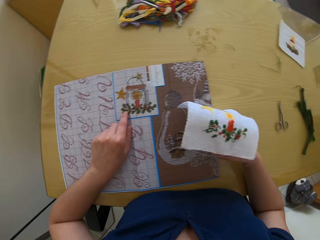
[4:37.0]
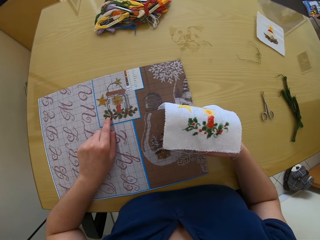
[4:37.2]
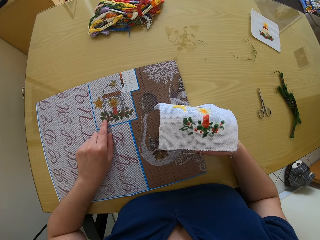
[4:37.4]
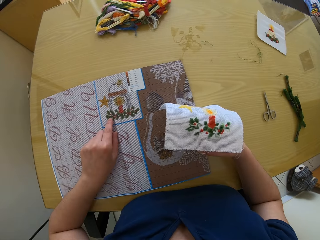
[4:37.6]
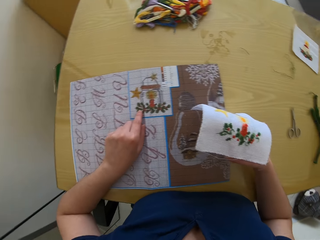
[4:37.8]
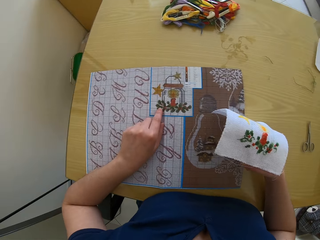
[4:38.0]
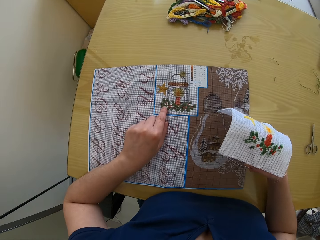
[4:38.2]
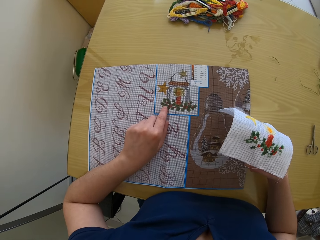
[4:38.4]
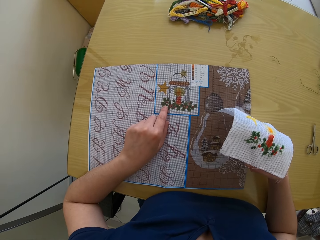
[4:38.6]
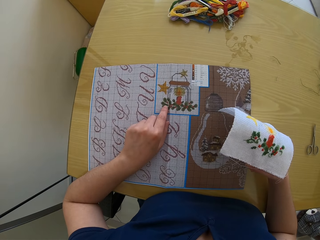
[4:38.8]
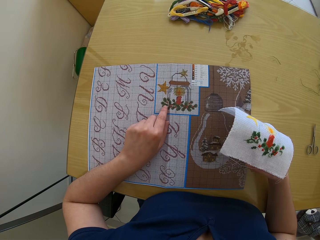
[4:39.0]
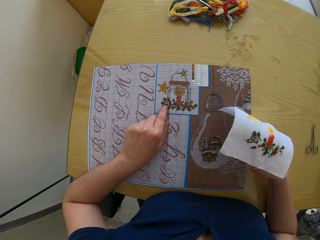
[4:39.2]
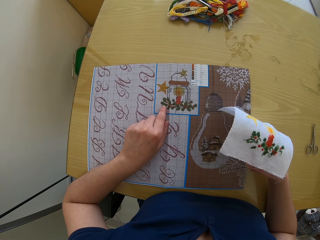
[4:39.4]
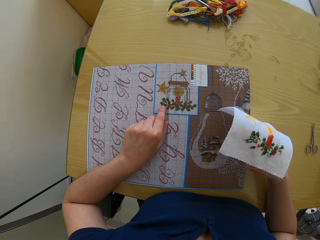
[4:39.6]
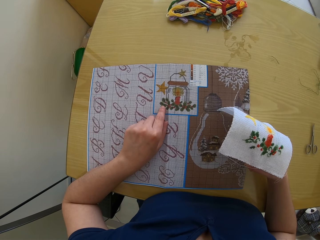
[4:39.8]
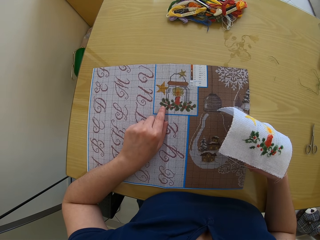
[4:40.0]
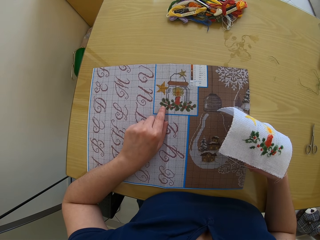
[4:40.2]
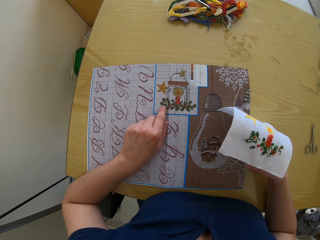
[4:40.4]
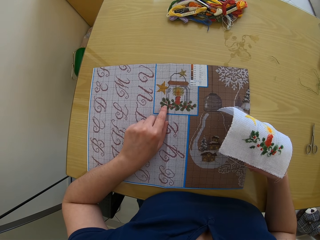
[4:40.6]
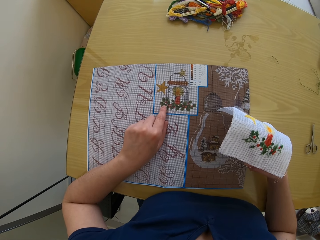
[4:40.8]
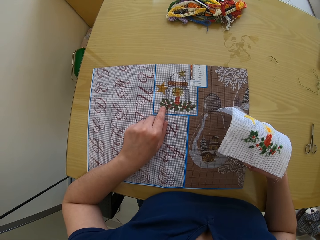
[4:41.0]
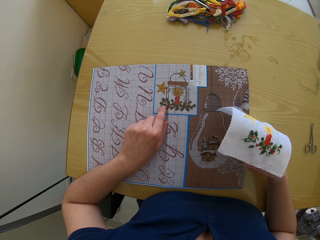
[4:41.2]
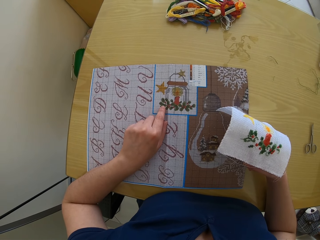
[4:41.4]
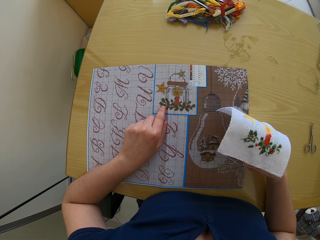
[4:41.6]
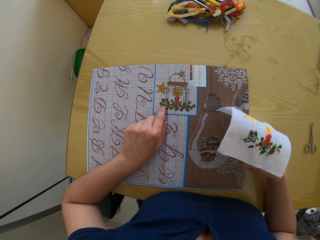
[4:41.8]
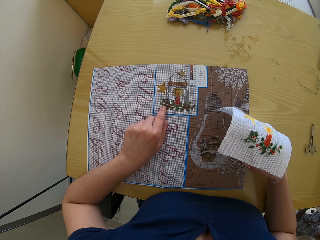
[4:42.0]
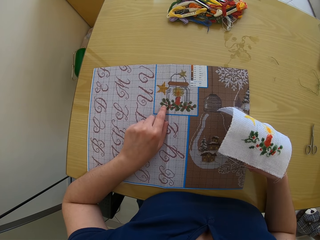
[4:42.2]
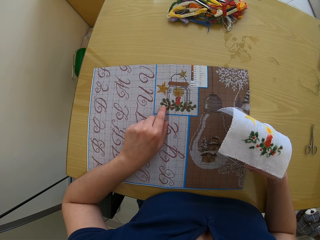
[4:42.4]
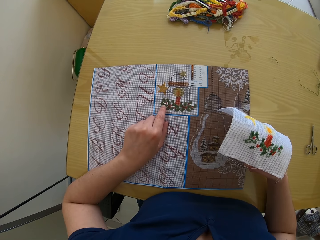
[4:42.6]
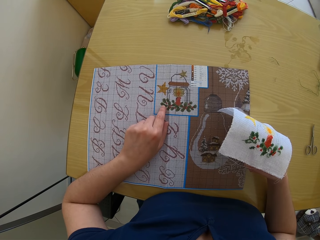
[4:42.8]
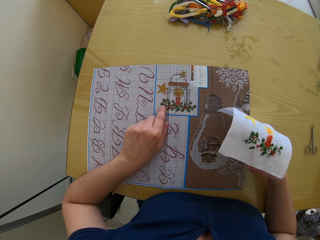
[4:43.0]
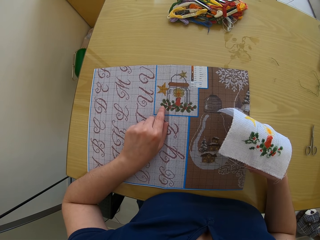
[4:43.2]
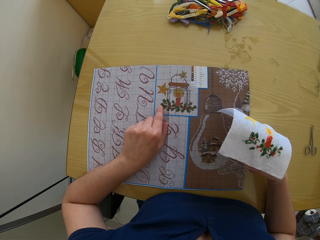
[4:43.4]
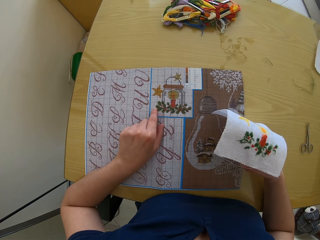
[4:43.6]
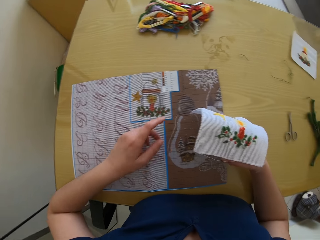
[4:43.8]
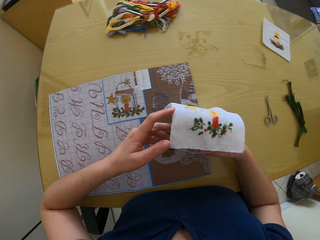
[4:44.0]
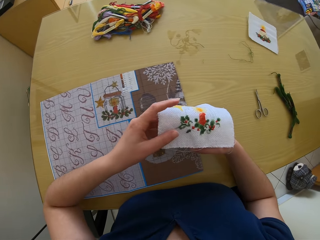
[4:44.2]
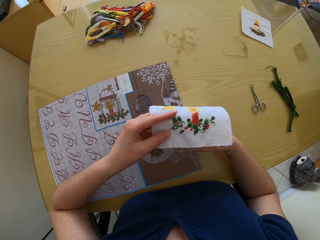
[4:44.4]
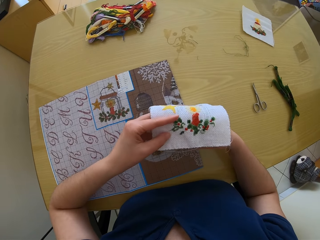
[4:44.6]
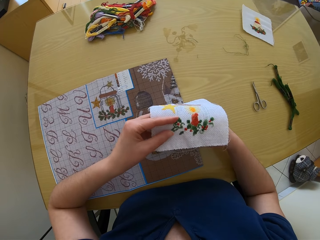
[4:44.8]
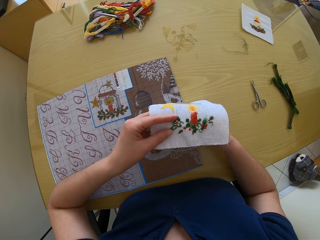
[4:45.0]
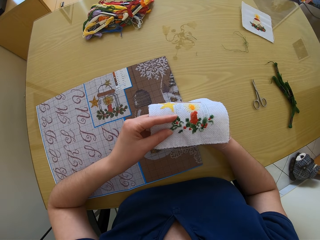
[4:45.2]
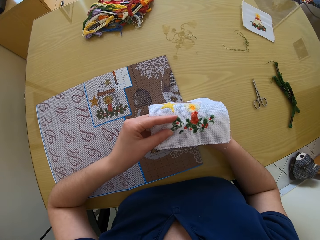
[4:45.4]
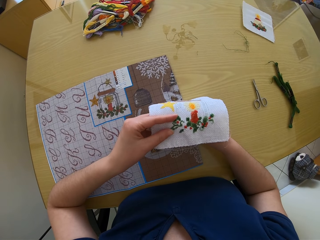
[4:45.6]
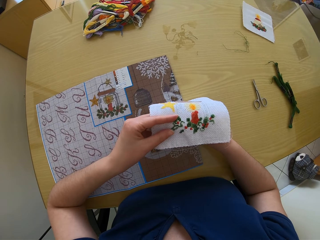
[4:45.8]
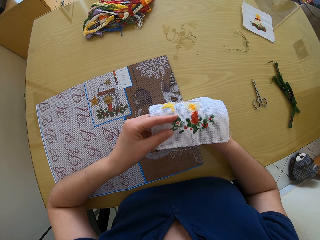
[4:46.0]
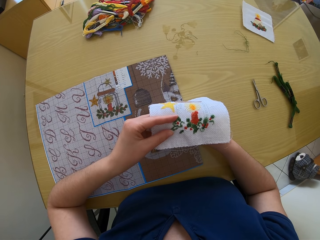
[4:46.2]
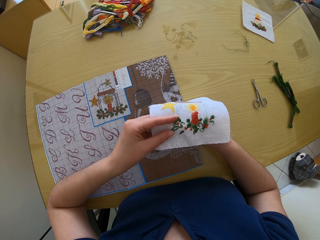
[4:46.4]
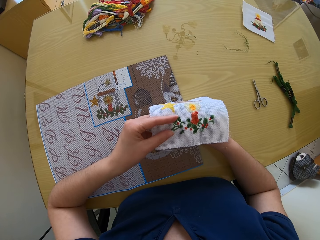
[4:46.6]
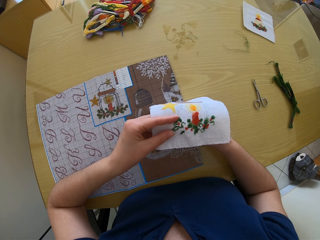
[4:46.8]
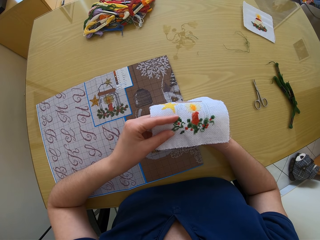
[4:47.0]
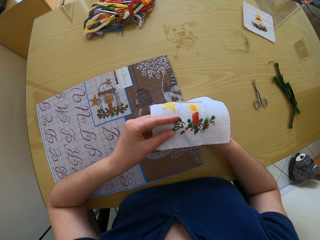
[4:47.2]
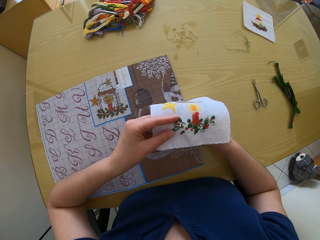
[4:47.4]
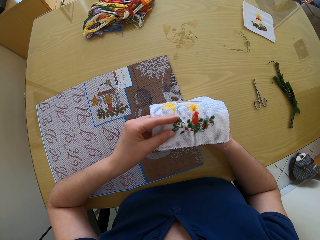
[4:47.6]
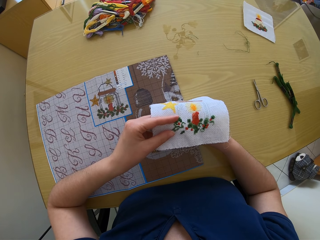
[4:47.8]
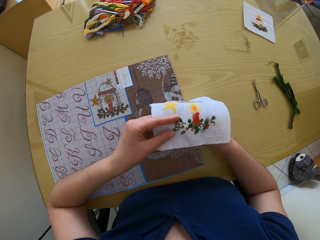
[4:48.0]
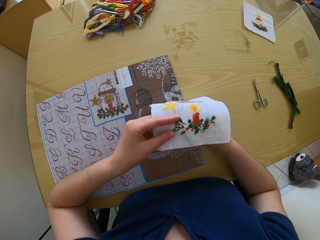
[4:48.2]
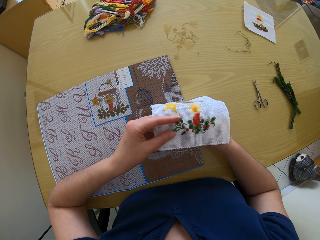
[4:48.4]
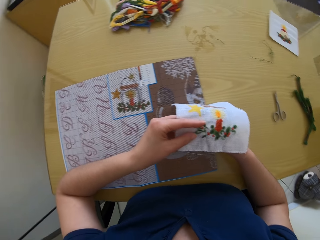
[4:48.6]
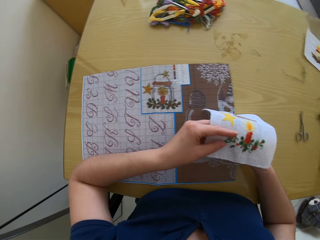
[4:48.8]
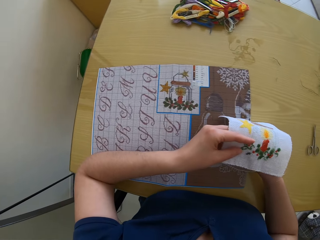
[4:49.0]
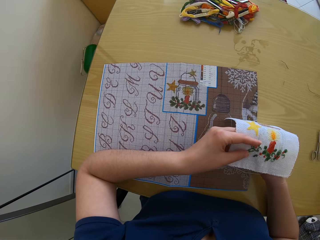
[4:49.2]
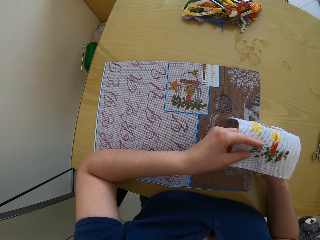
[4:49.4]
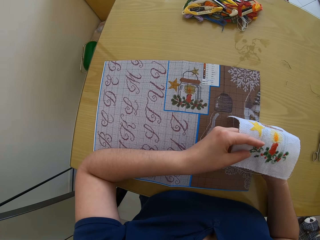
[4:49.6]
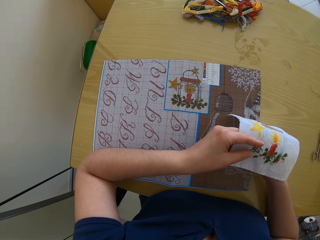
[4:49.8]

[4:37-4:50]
The camera wearer touches the cloth. She puts her left hand under the piece of cloth on the table. She sews the clothing.

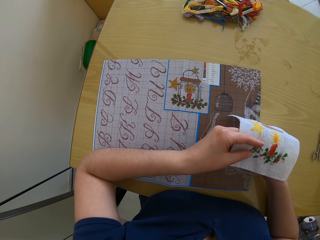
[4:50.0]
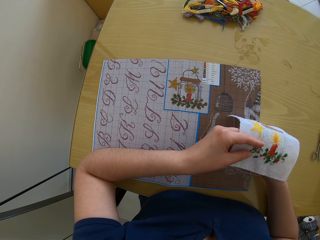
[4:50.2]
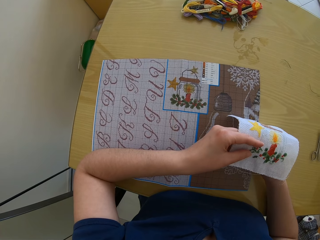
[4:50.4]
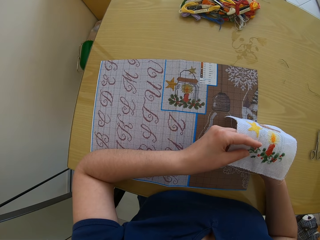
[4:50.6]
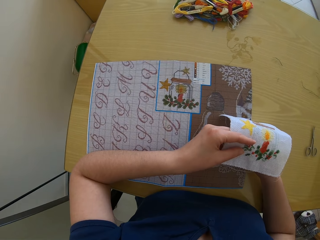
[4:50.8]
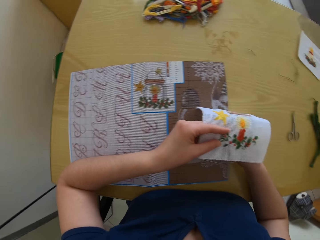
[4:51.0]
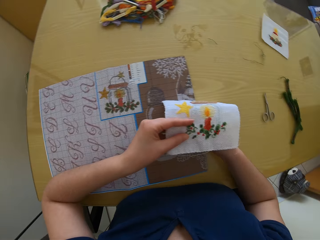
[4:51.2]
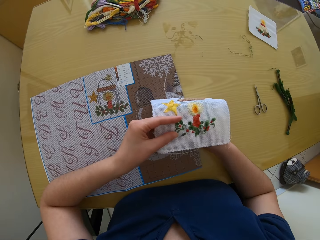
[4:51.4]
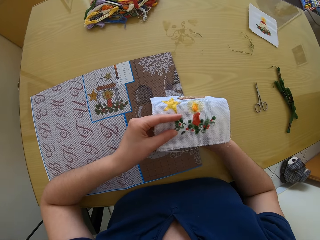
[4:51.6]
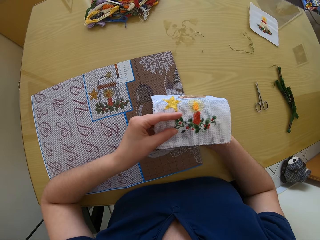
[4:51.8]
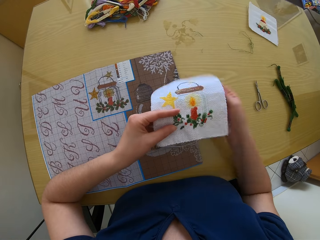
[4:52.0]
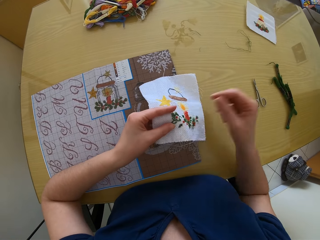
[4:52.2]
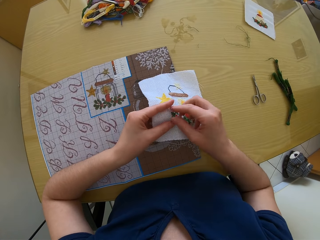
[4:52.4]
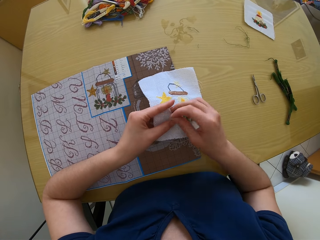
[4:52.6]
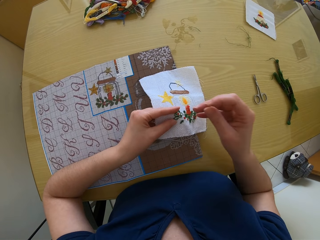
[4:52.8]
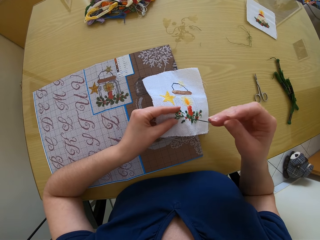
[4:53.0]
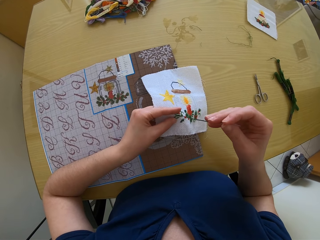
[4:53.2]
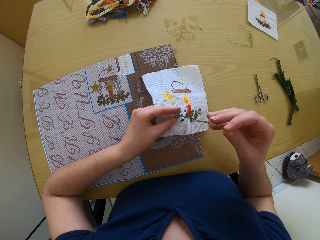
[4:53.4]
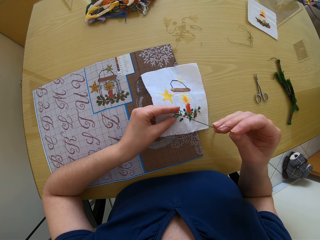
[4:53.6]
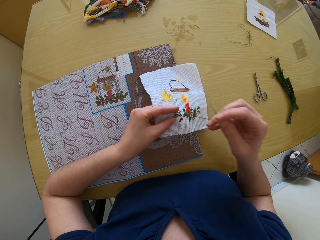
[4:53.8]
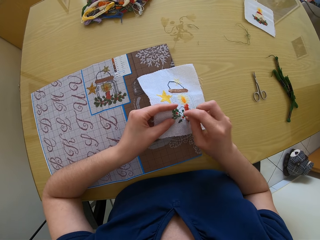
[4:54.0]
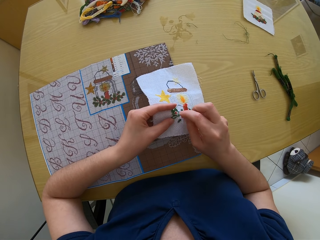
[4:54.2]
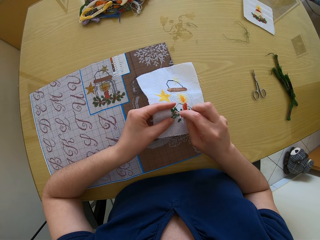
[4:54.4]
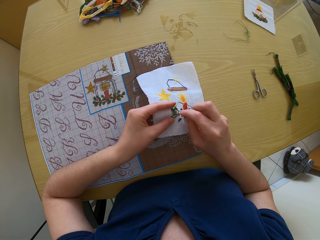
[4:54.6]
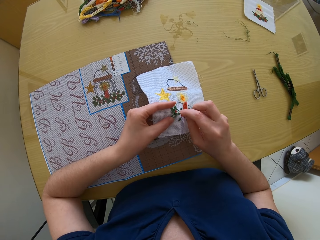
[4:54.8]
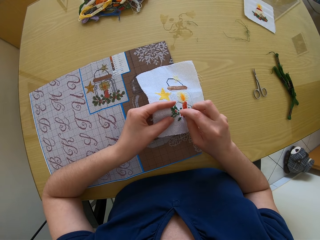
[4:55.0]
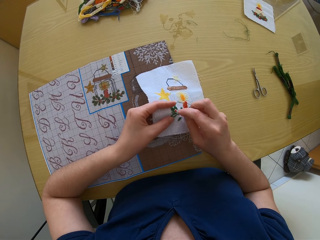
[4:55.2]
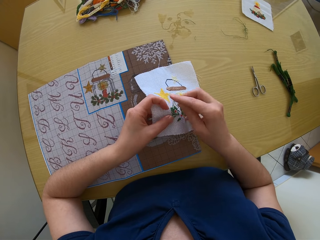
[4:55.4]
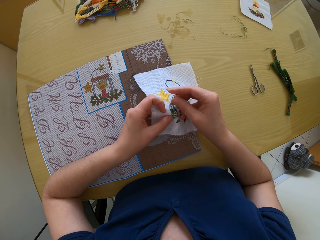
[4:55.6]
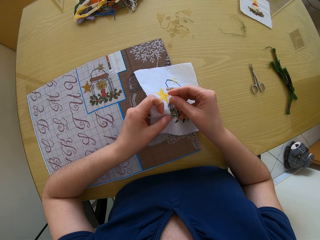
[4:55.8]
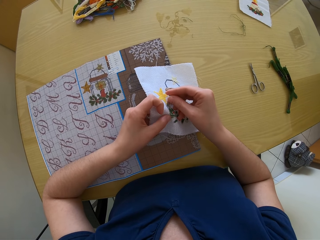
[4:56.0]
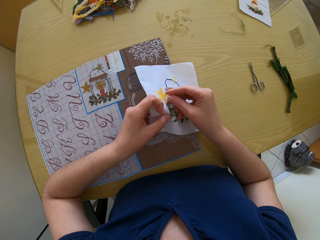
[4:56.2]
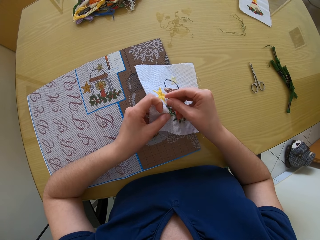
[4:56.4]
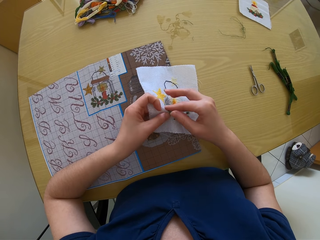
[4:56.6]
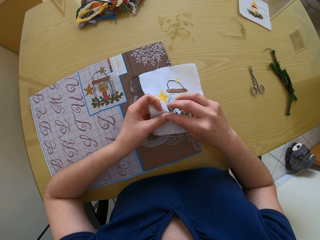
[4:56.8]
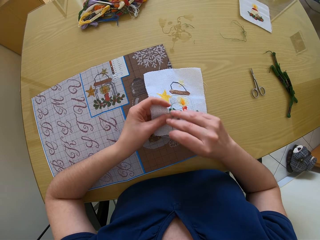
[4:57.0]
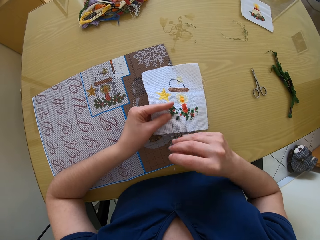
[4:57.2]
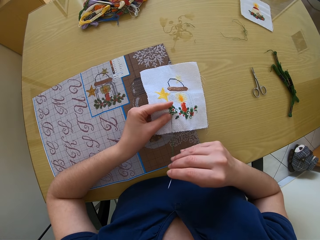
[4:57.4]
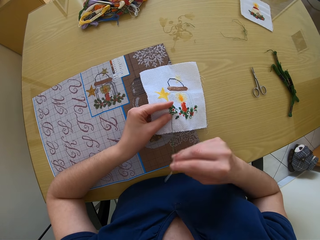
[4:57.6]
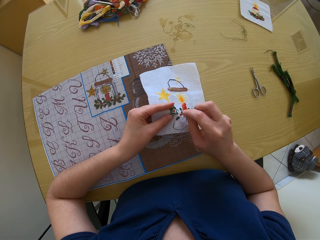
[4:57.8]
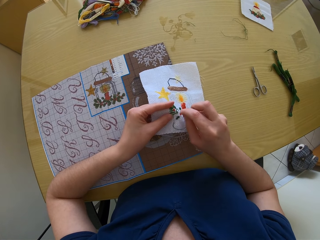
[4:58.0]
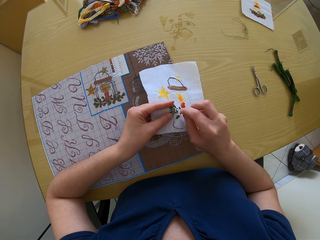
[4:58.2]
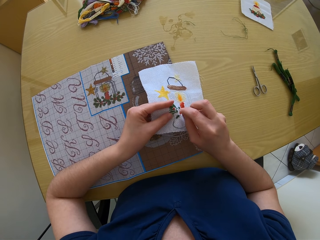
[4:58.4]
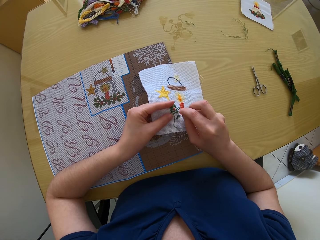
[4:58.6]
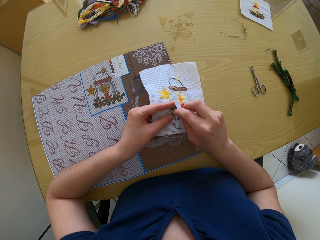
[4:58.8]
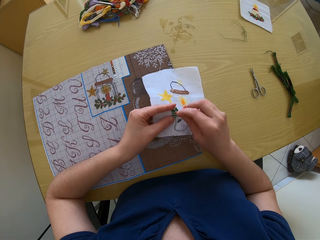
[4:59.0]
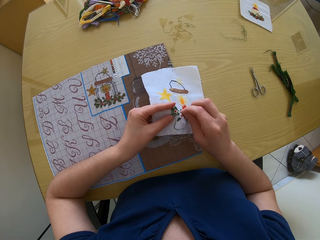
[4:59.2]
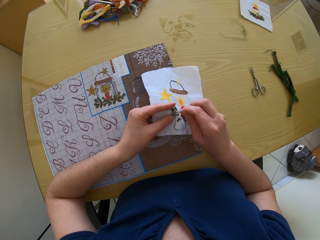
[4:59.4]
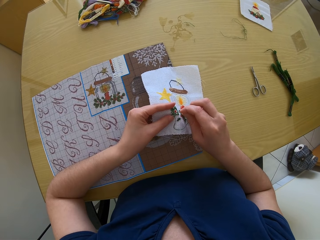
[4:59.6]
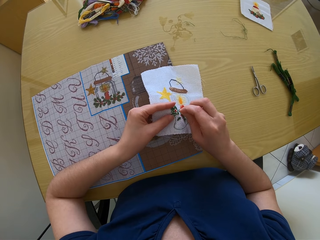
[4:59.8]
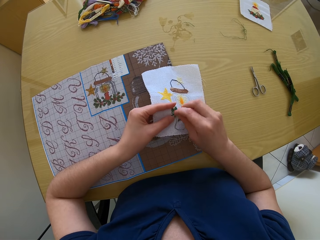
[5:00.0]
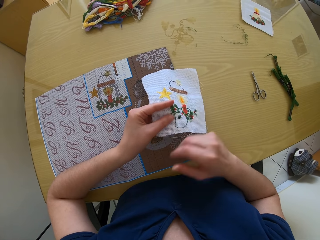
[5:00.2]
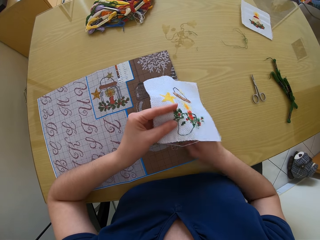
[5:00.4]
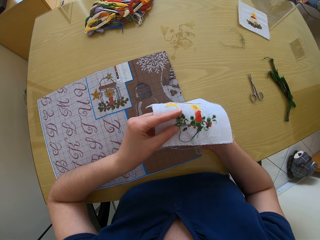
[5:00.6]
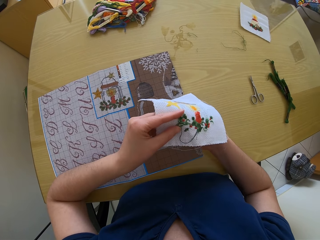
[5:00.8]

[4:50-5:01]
The camera wearer sews the clothing.
